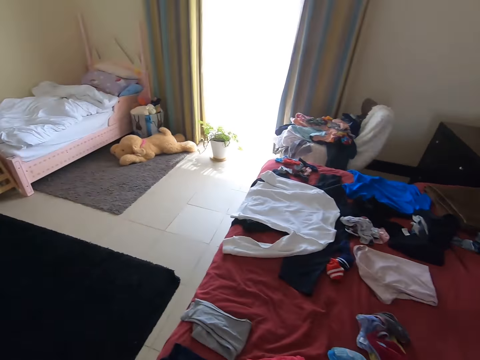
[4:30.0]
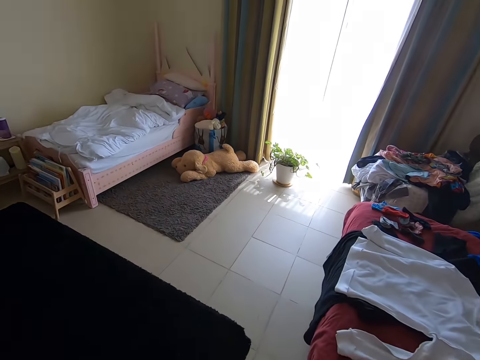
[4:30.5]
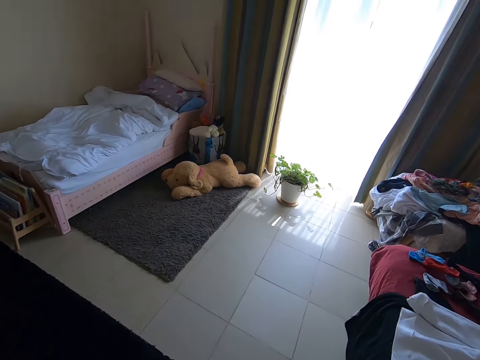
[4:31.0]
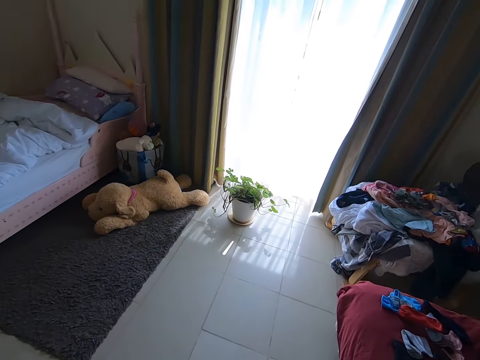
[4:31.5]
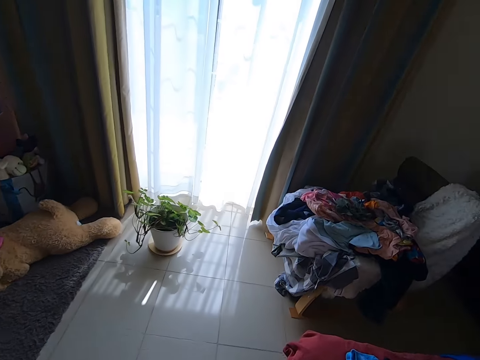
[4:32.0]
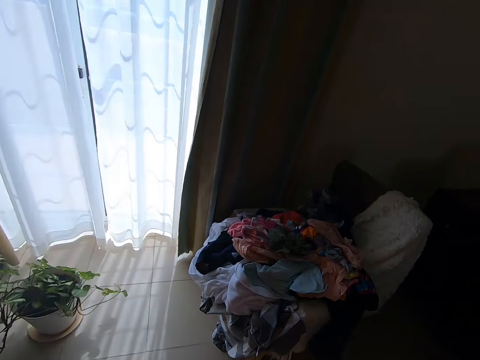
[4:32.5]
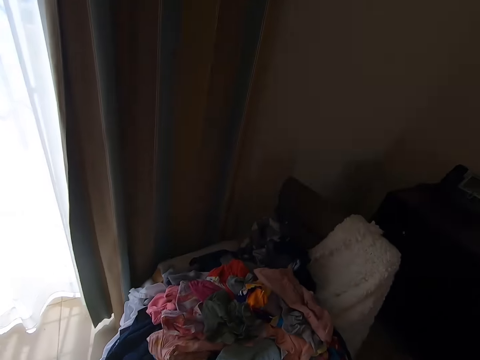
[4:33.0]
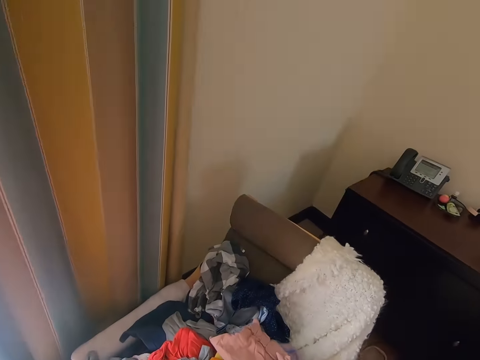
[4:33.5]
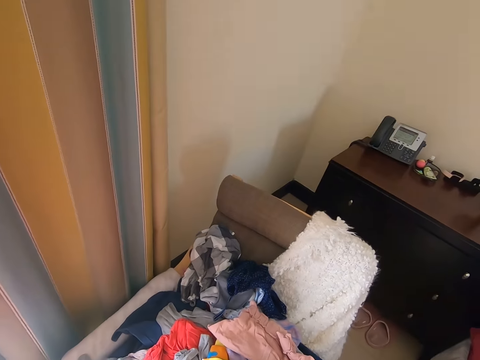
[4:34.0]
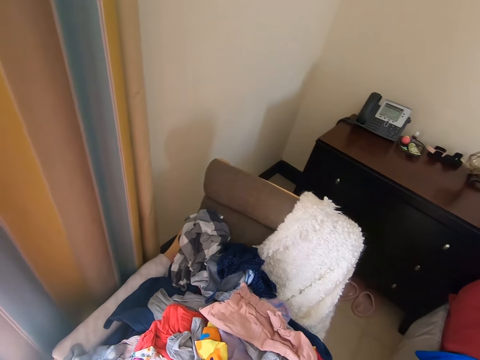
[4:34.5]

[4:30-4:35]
The camera wearer turns around.

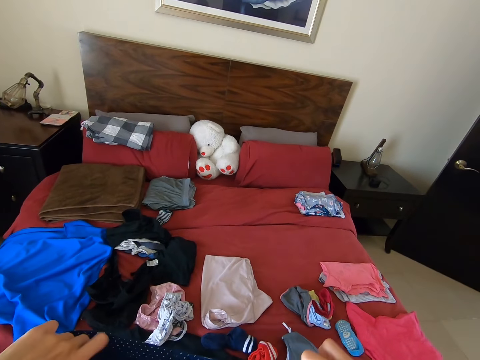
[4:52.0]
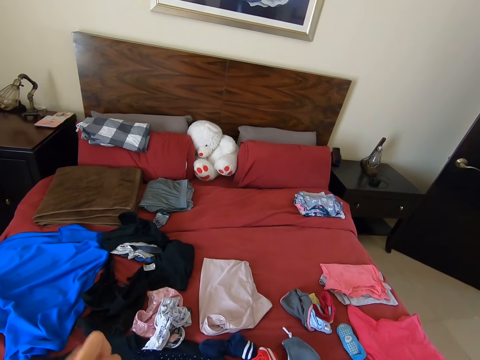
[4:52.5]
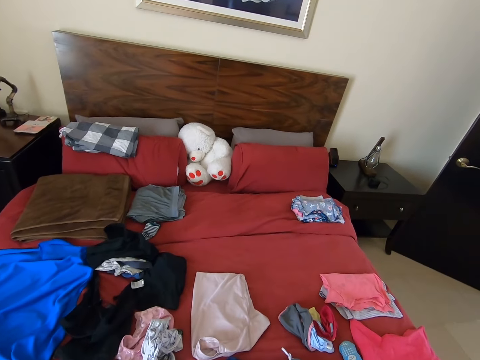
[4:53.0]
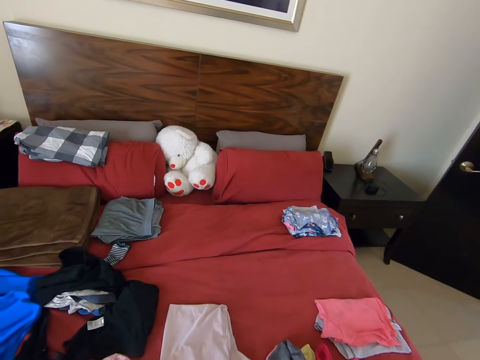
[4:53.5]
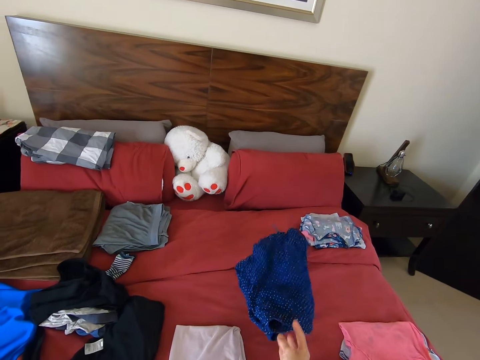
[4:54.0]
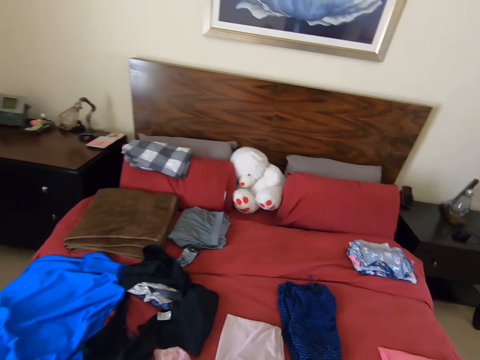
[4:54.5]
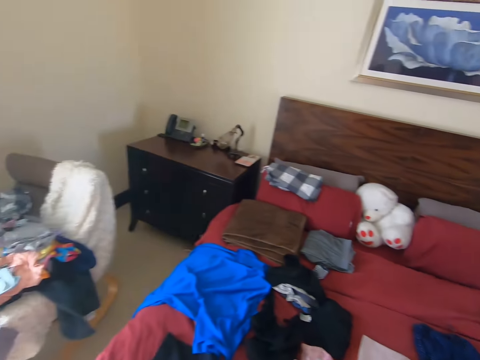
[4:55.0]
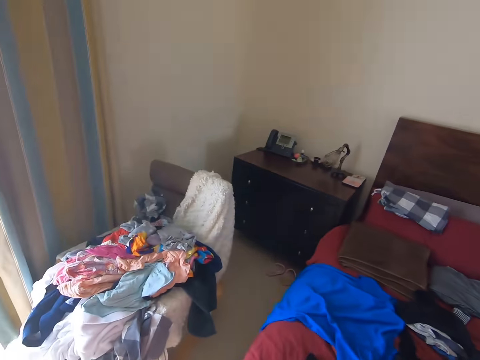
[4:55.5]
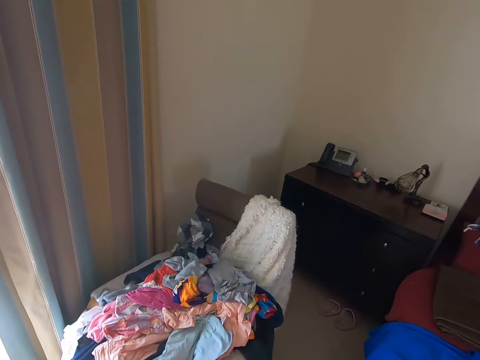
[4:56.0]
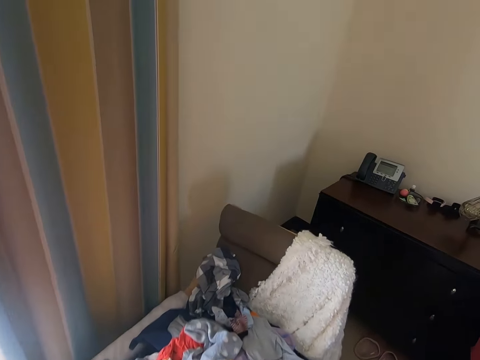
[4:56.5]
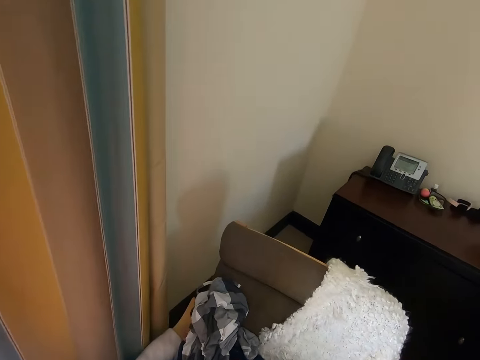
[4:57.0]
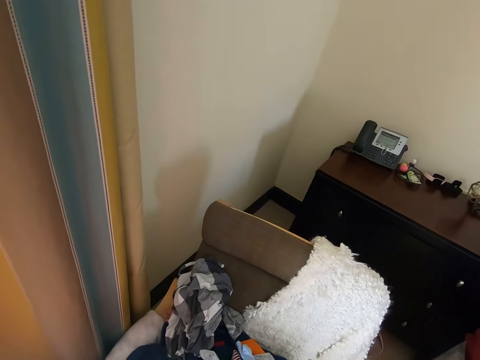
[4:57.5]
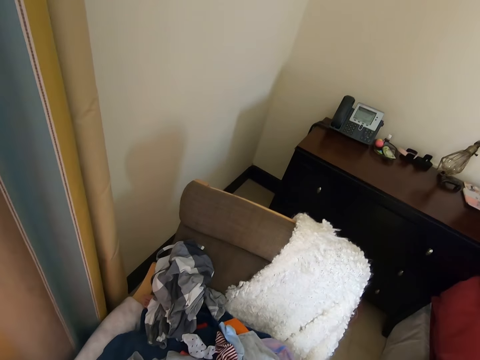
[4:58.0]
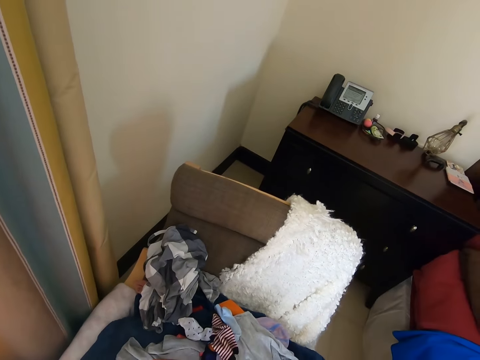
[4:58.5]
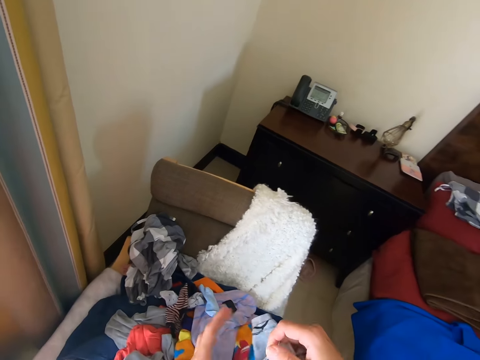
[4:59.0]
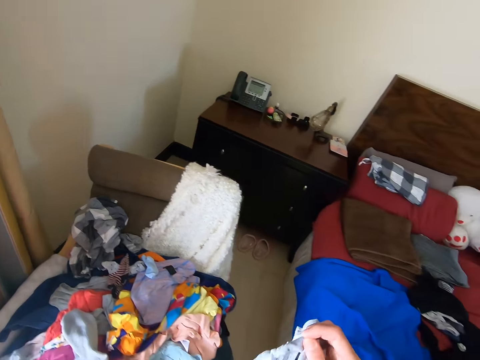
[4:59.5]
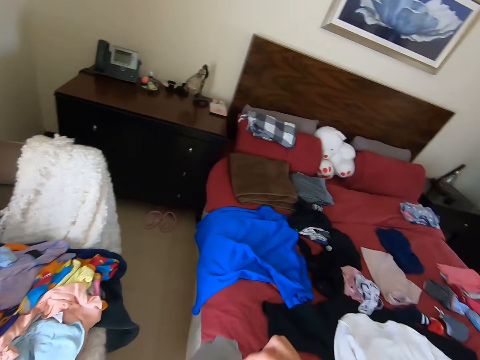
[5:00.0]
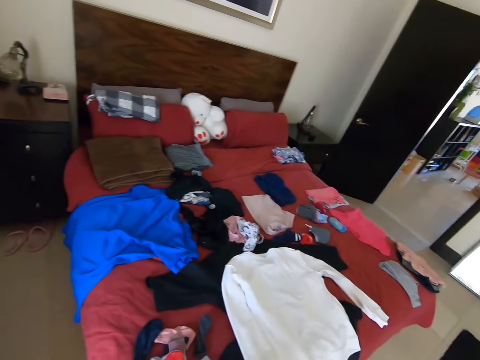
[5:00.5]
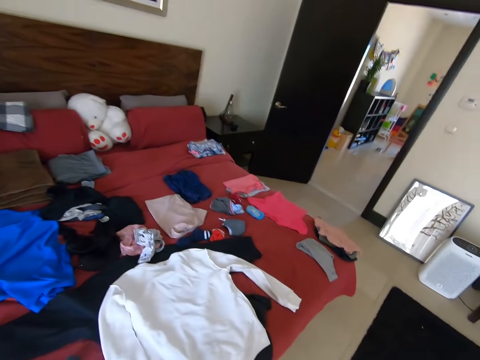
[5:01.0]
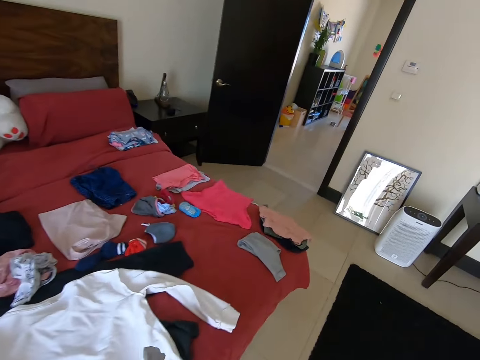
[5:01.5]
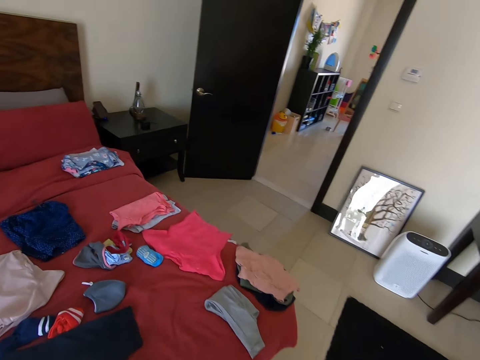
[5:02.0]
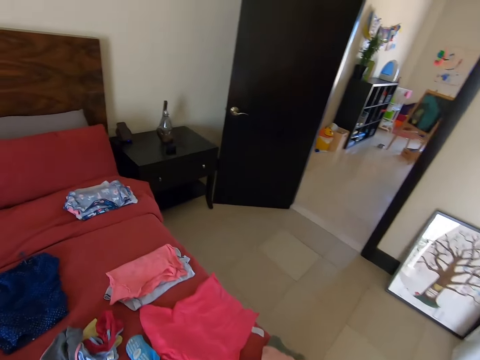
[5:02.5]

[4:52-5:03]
The camera wearer folds the cloth. They throw the cloth on the bed. They drop the cloth on the bed. They turn left and walk forward. They pick up a cloth. They fold the cloth. They walk right.

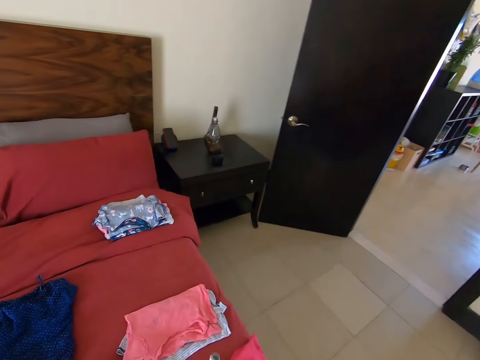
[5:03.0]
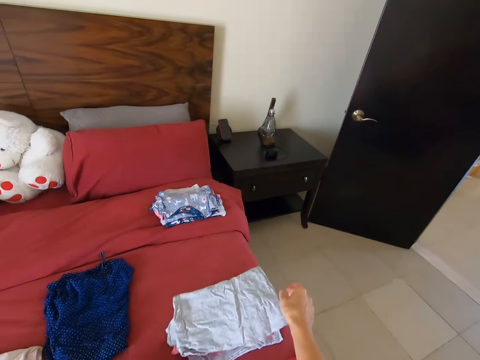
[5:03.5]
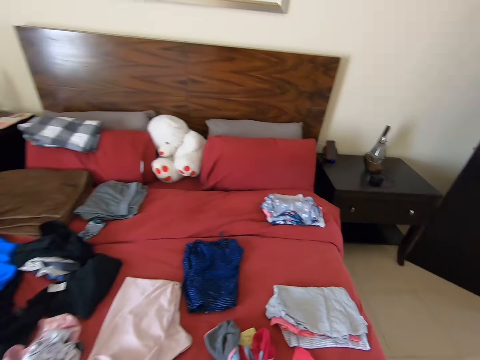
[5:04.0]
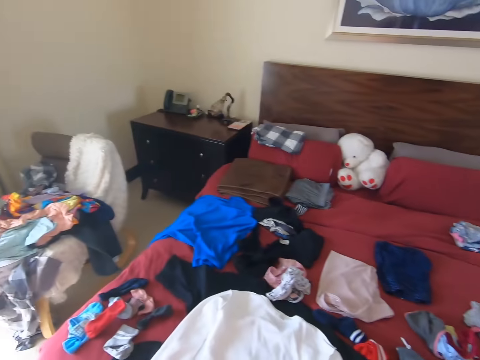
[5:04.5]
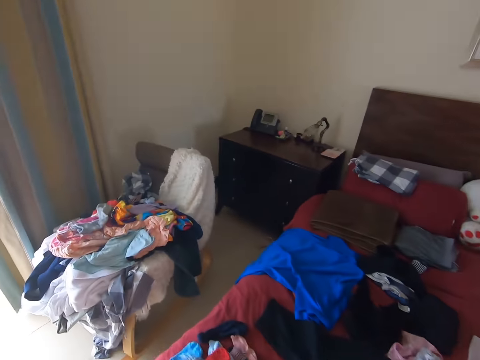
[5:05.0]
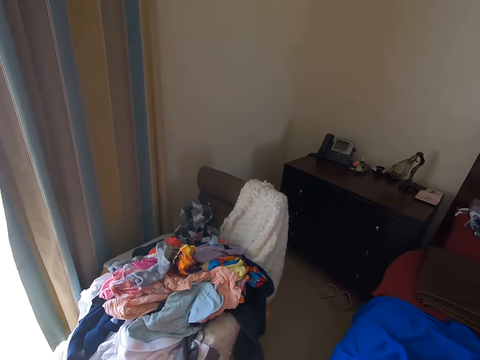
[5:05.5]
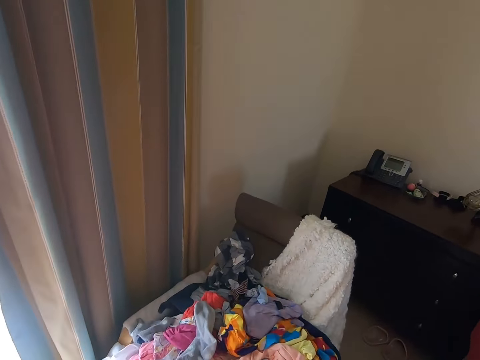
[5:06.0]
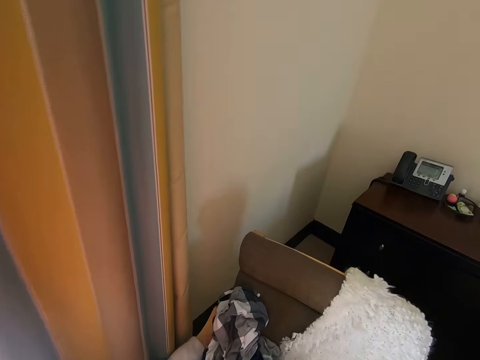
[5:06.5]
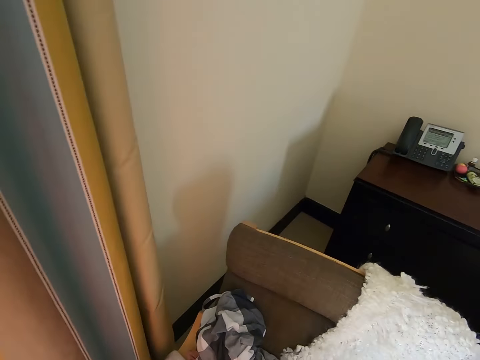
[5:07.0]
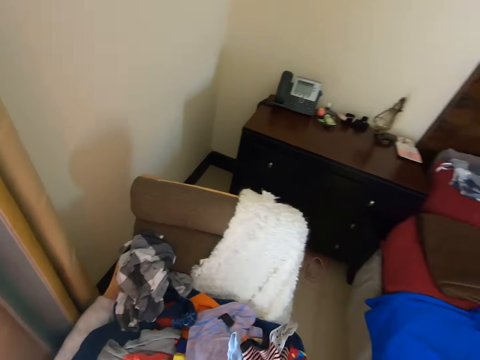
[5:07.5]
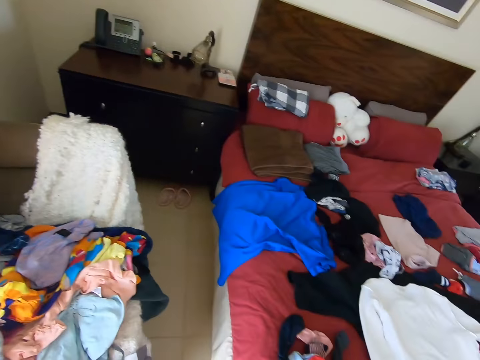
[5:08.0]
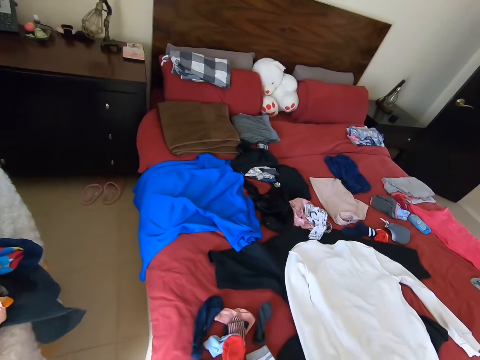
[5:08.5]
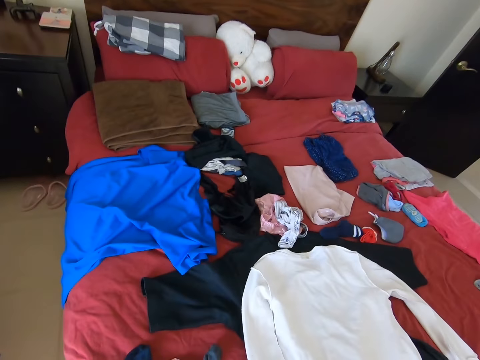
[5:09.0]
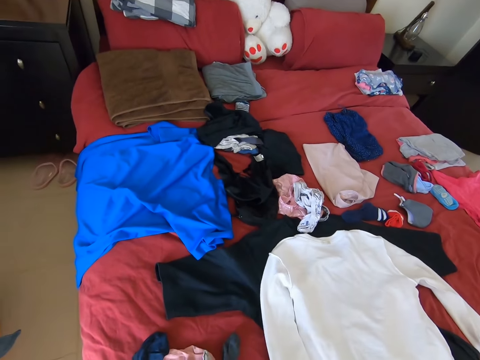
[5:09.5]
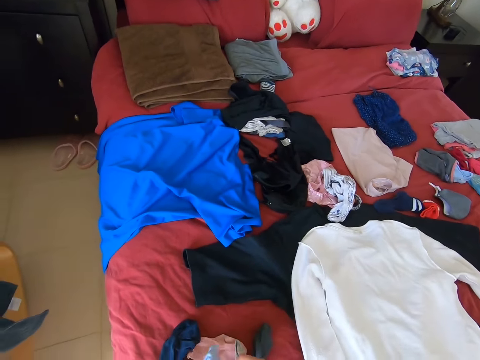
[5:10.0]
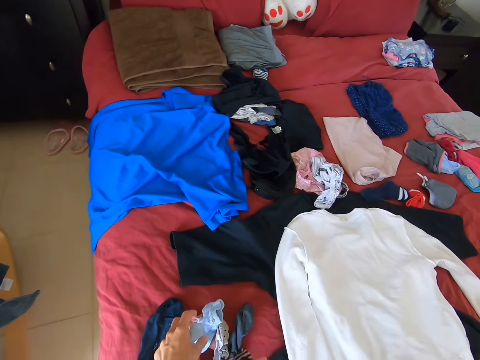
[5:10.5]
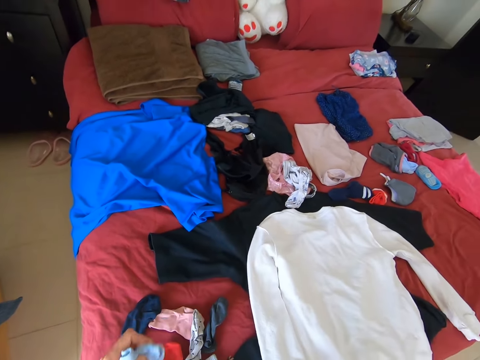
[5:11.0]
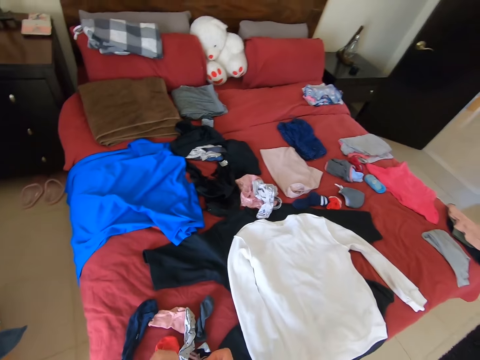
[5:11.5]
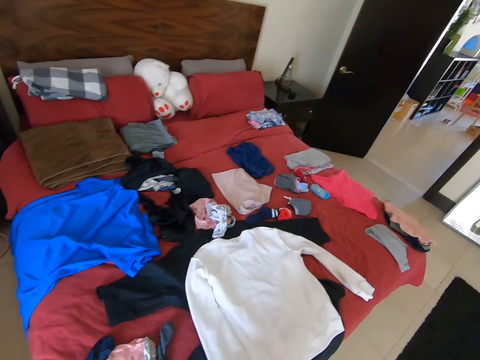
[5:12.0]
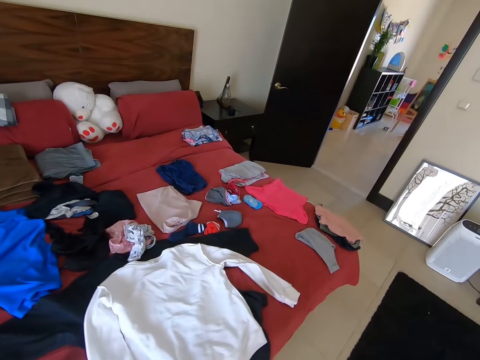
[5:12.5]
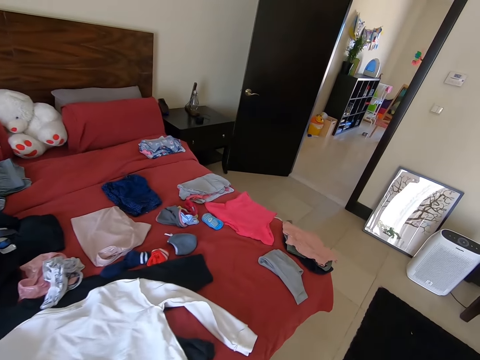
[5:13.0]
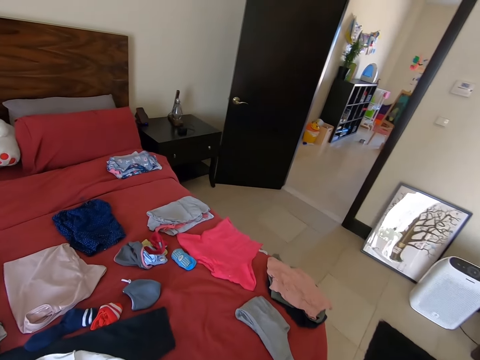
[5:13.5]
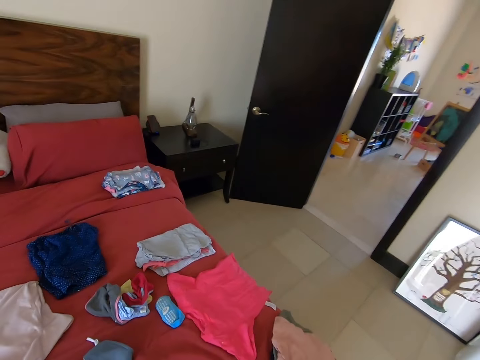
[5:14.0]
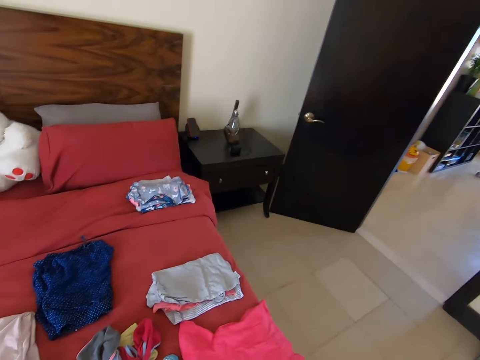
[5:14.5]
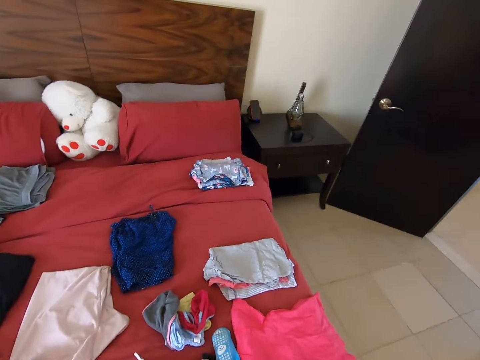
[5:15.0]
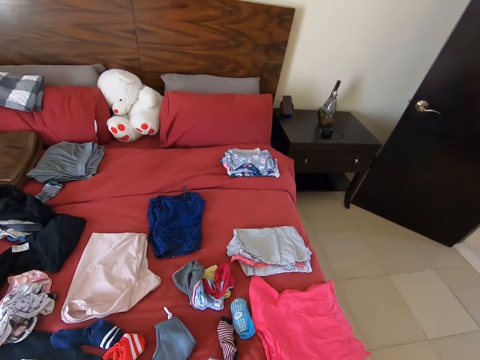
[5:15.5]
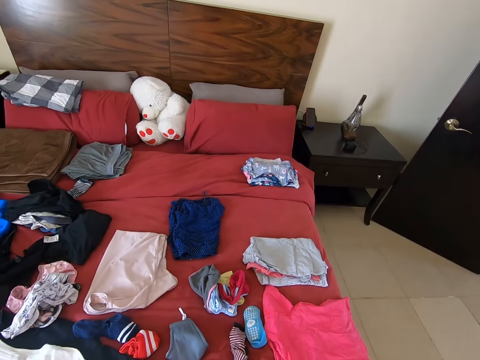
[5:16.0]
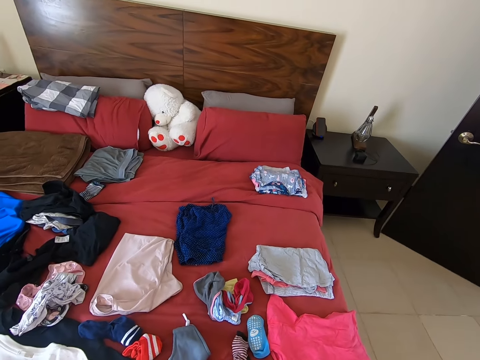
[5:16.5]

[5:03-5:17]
The camera wearer throws the cloth on the other clothes on the bed. They walk left around the room. They pick up a cloth or socks. They walk right. They place the cloth on the other clothes on the bed. They pick up the cloth. They walk right.
